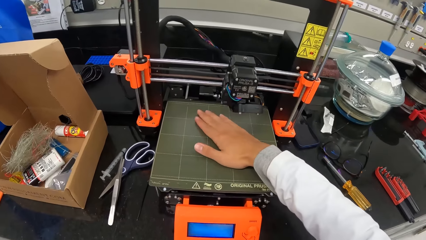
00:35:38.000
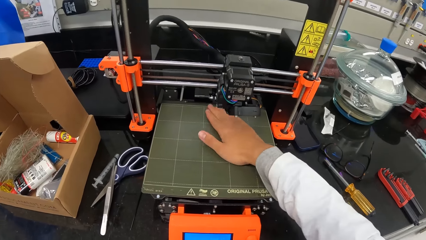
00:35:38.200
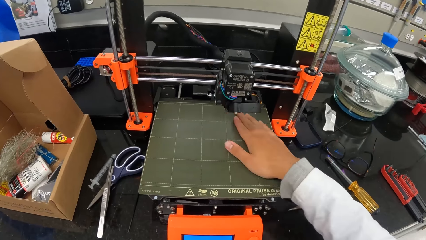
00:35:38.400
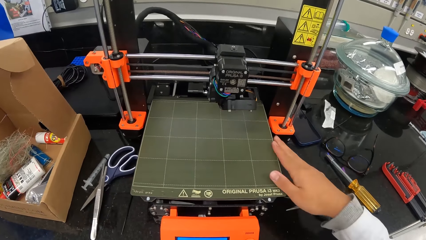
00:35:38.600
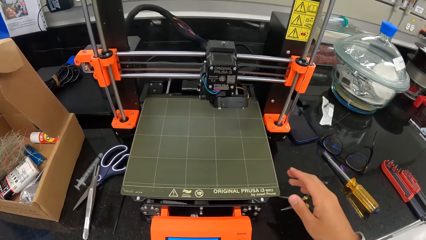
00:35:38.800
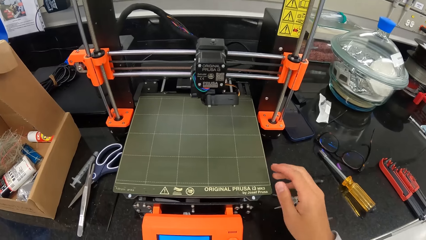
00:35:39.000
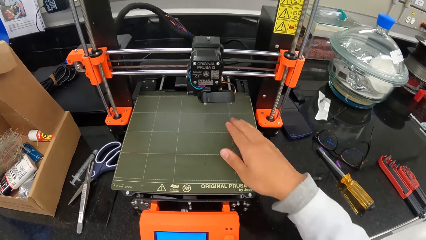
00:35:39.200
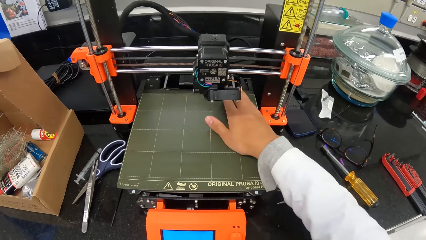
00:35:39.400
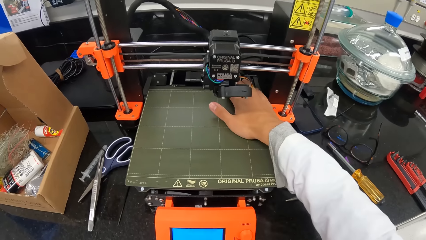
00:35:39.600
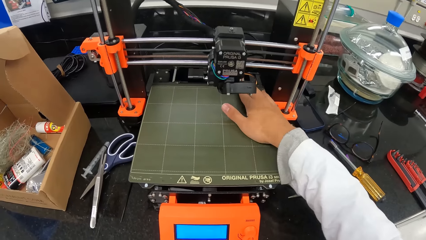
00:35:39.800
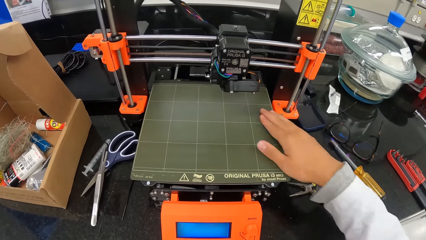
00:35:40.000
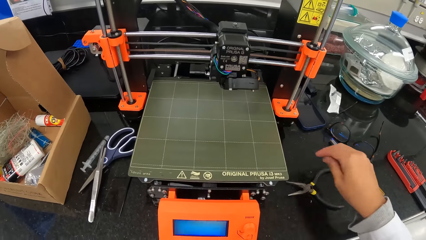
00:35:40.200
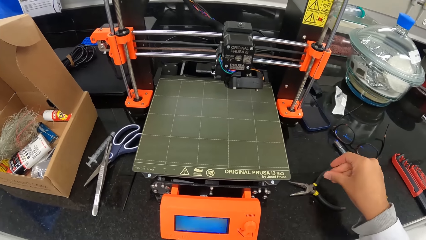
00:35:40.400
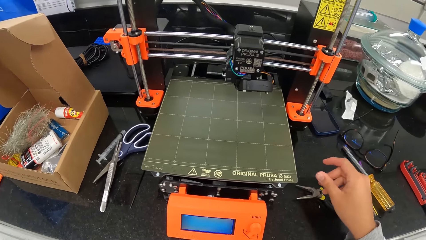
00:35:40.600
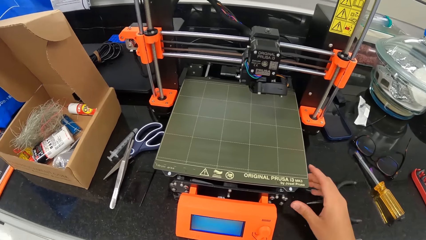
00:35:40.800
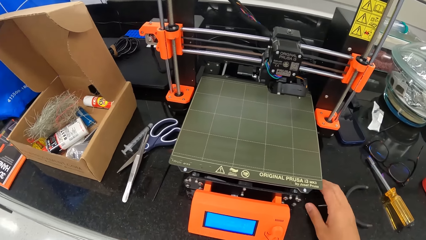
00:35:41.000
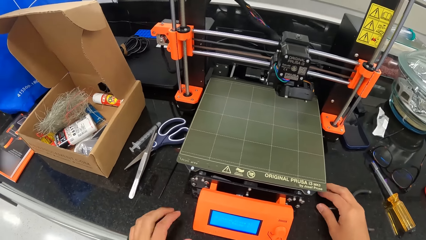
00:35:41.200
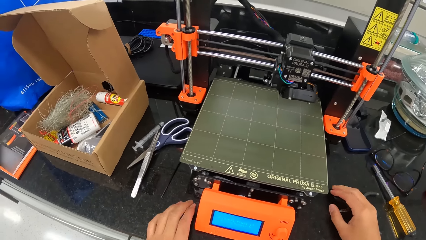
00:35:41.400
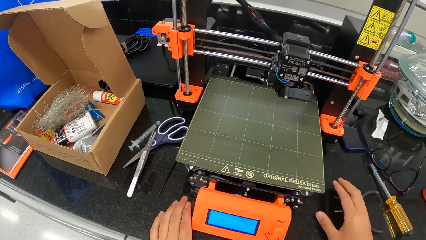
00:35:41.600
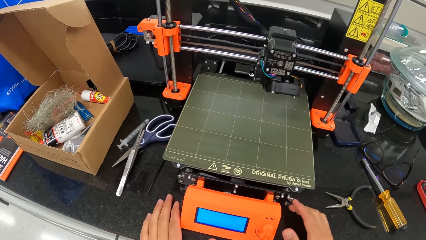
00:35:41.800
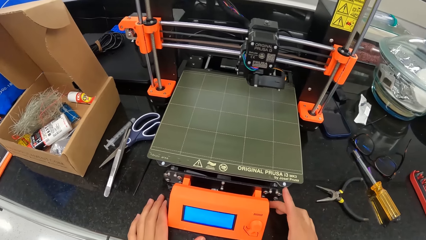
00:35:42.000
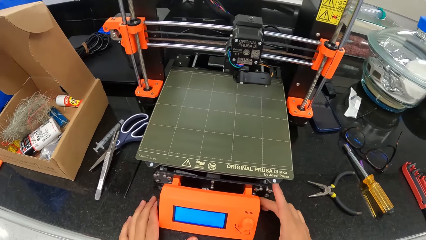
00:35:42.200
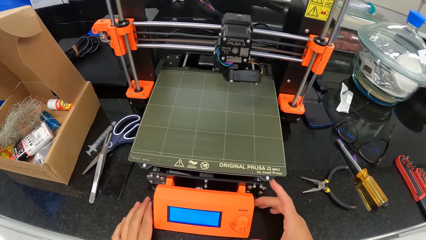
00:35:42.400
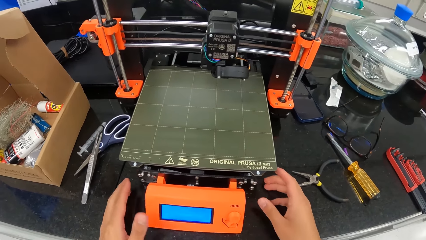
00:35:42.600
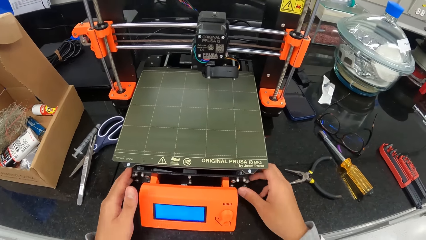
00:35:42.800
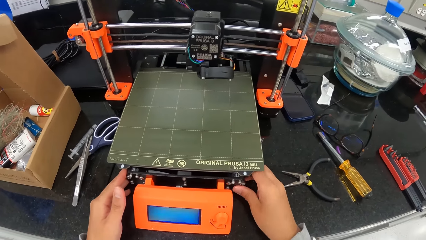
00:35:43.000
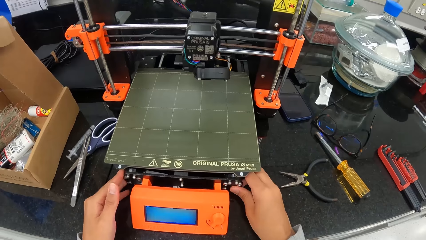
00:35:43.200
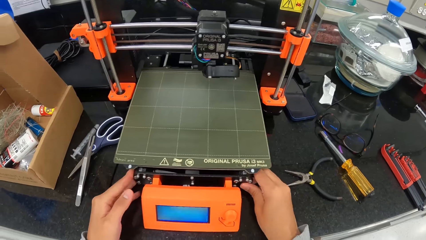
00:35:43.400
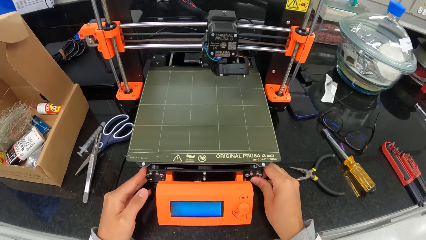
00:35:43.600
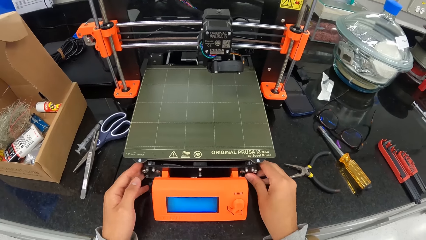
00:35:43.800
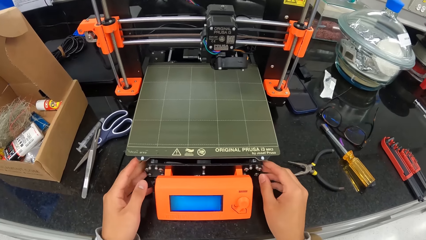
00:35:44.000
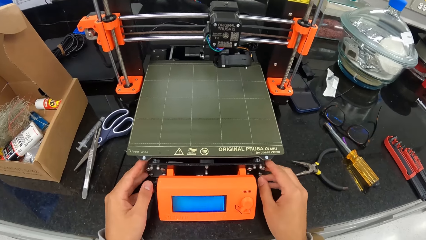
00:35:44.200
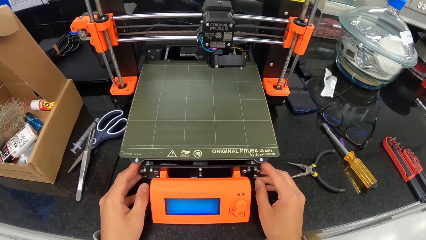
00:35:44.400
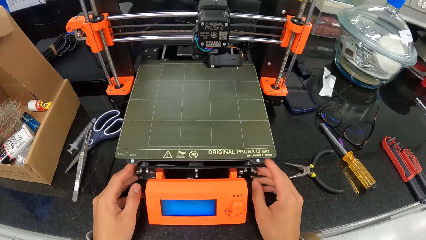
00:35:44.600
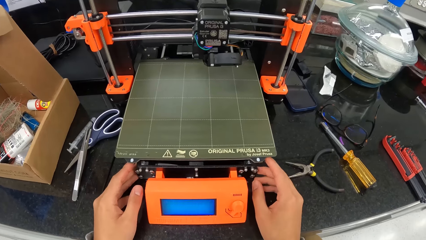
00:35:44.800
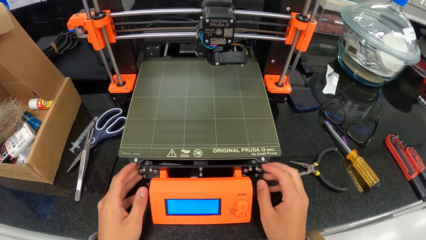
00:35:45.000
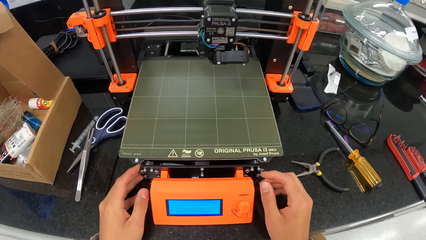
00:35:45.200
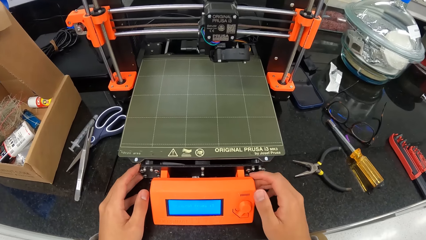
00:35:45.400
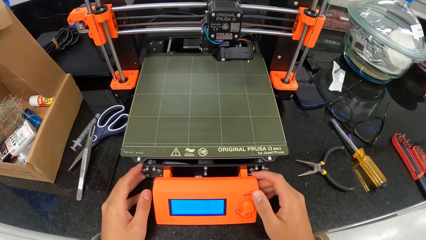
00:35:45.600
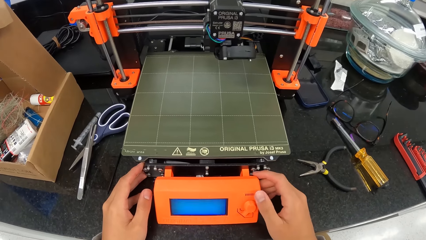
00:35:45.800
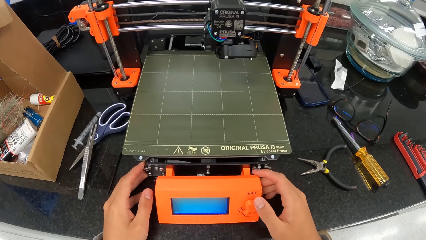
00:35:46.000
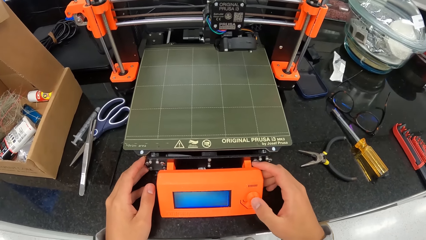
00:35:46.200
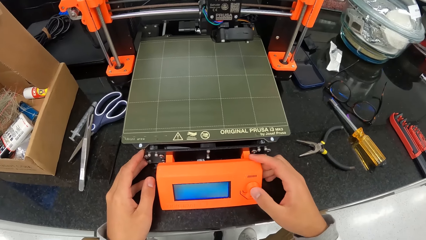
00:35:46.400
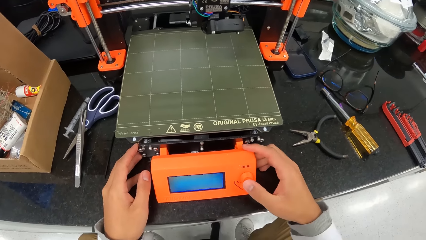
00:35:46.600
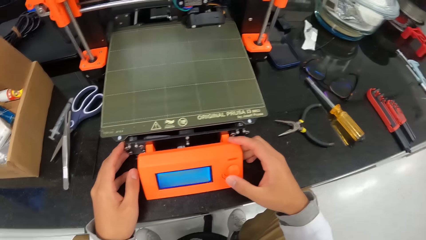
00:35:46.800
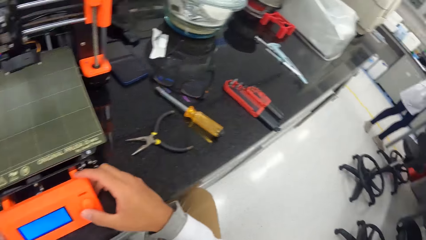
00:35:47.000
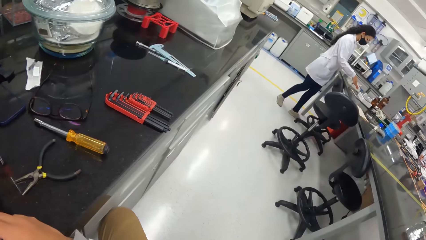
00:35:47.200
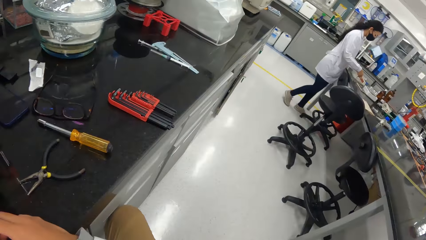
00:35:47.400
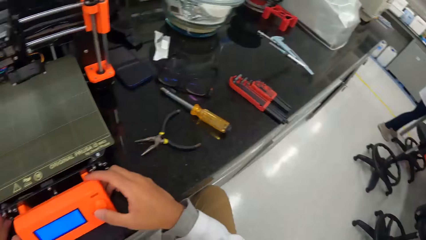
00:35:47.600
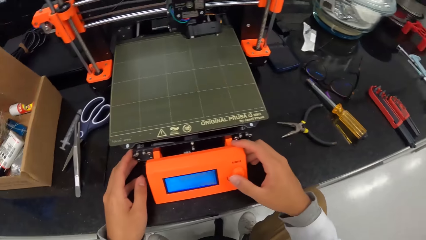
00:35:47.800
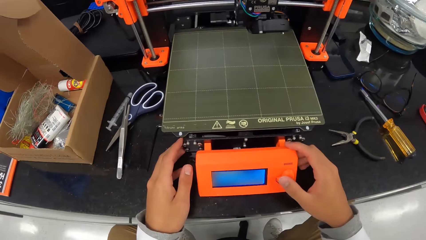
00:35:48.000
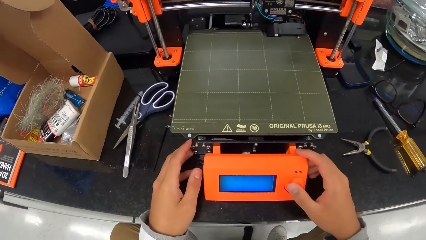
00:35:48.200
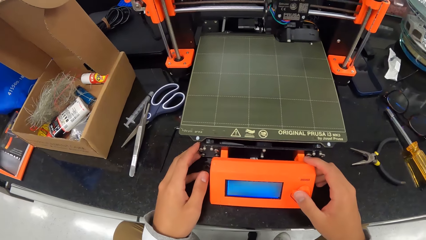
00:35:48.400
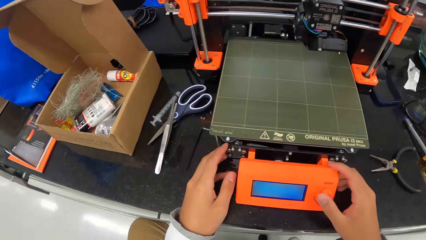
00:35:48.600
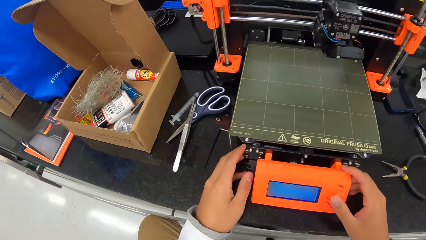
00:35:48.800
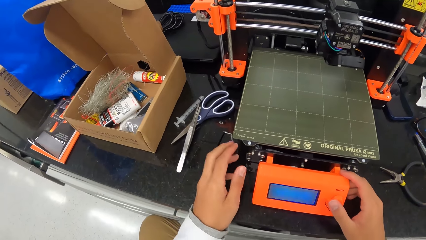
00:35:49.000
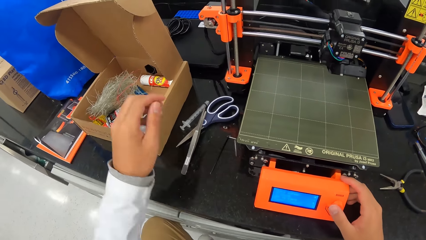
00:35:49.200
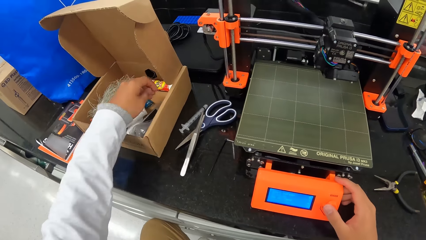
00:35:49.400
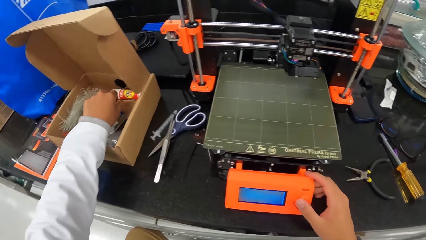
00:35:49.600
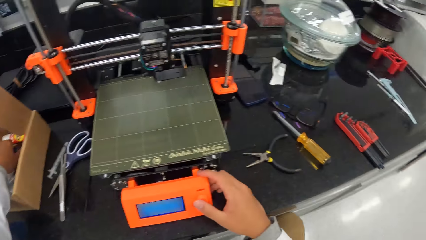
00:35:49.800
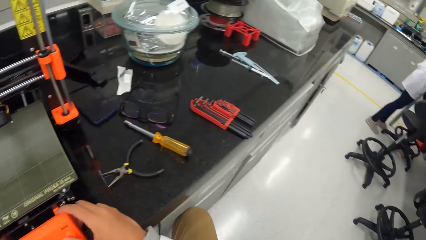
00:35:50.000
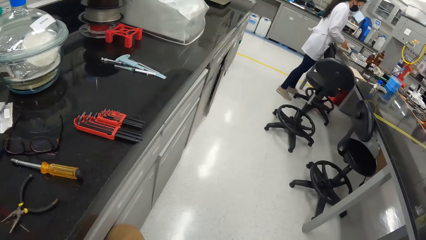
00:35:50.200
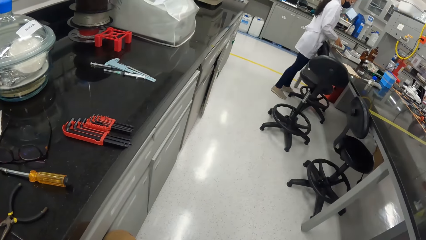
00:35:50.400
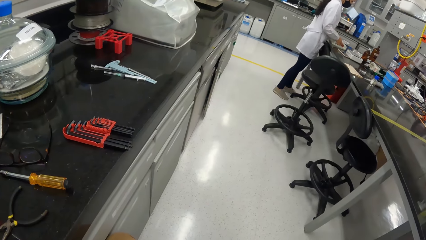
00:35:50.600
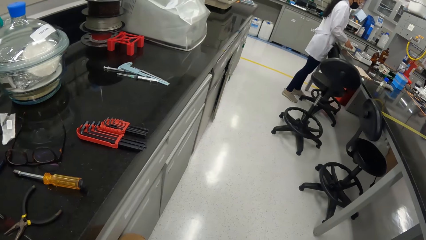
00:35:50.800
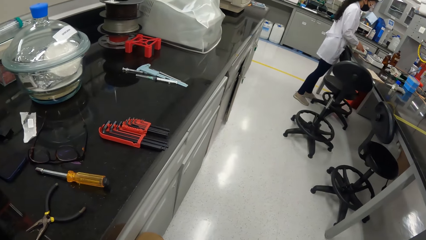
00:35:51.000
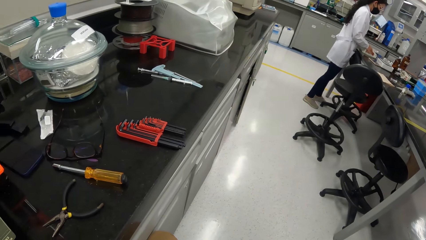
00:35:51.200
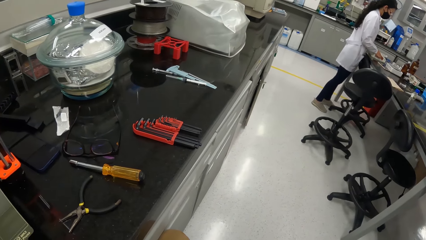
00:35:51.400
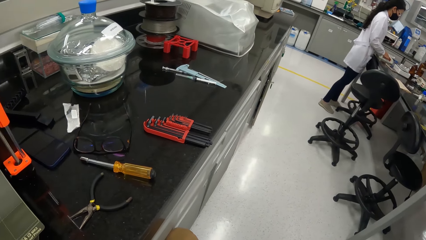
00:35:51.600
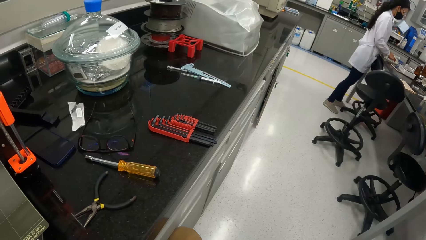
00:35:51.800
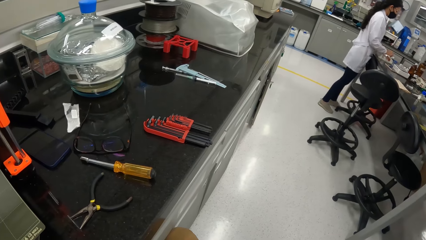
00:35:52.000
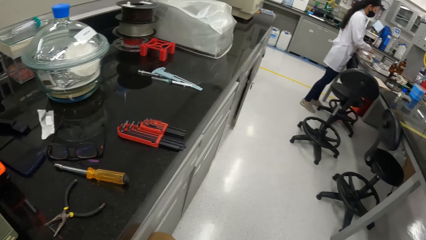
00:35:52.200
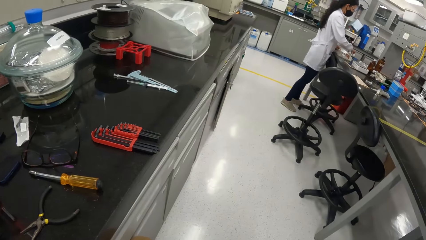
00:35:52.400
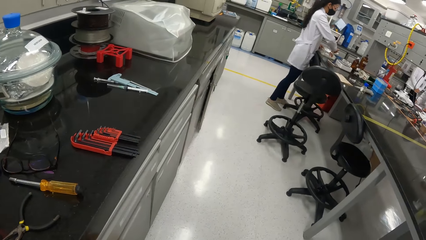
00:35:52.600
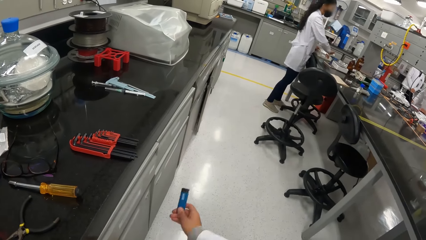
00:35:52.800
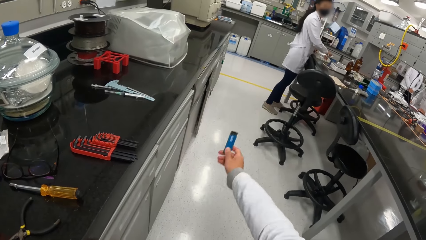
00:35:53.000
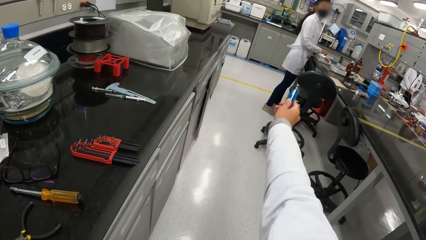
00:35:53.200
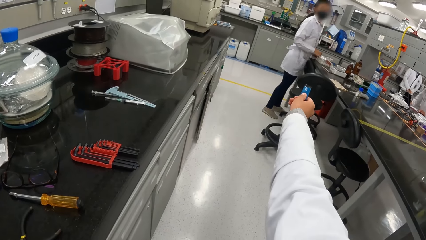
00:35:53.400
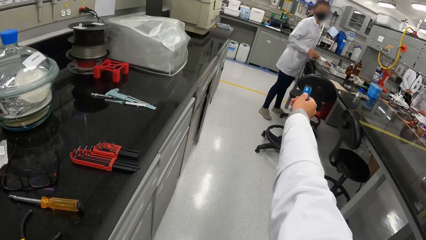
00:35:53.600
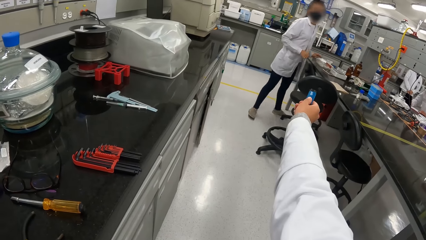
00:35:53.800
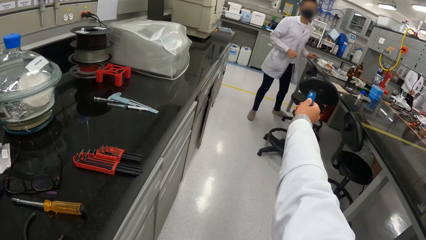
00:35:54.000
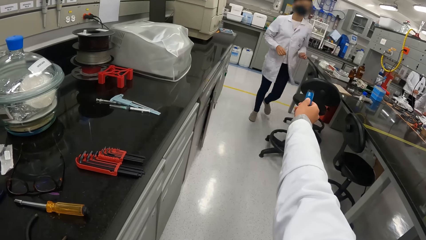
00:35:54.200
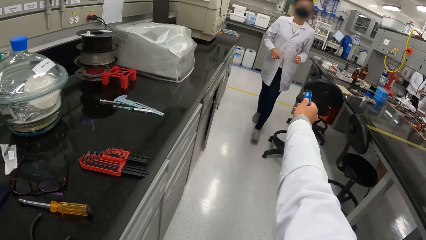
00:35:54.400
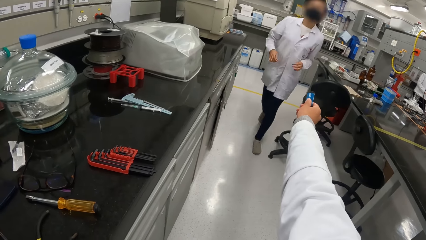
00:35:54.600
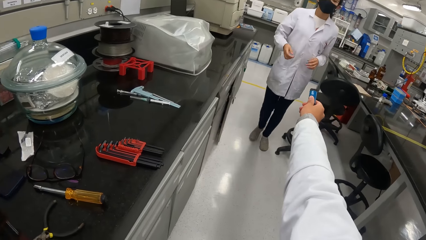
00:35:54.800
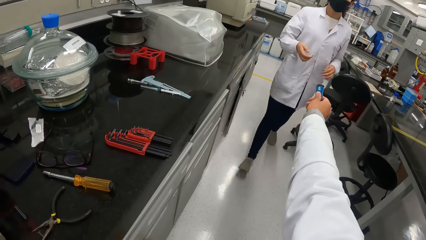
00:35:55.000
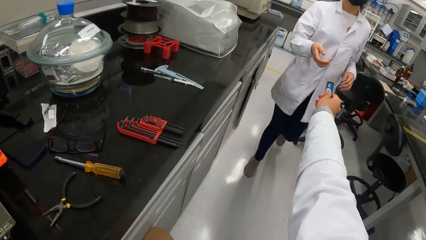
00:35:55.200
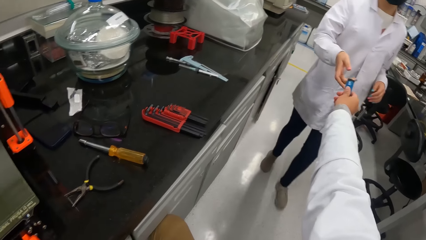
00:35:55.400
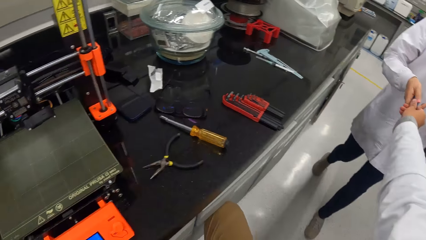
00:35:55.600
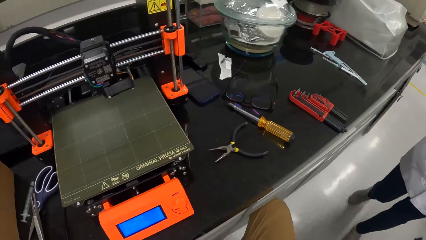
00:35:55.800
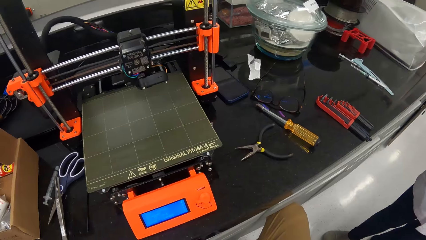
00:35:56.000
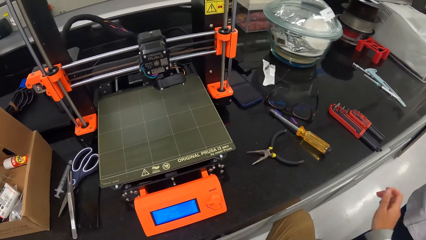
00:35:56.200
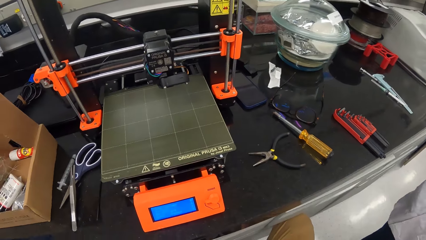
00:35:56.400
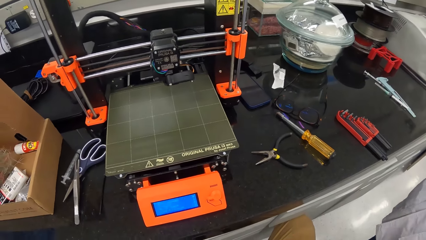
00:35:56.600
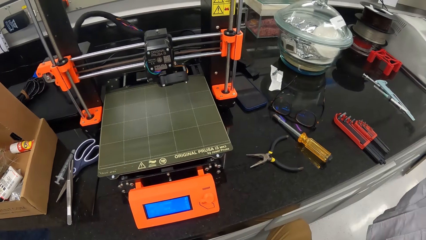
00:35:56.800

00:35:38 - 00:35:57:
The camera wearer wipes the top of the printer with his right hand. He touches the microtome surface. He adjusts the printer on the table with both hands. He turns a control button on the printer screen on the printer with his right hand. He puts his left hand inside the box on the table. A woman arranges bottles in the box on the table with both hands. The camera wearer picks a modem. He interacts with the woman. The woman pushes the box on the table with her left hand and walks towards the camera wearer. The woman takes a battery or the modem from the right hand of the camera wearer with her right hand.
